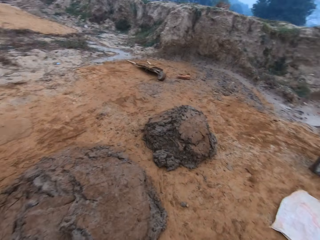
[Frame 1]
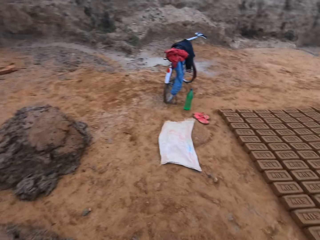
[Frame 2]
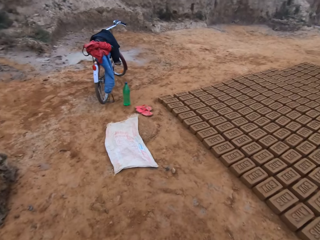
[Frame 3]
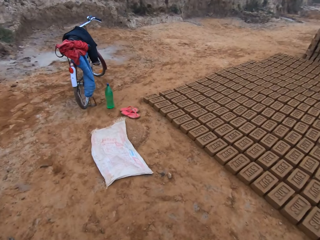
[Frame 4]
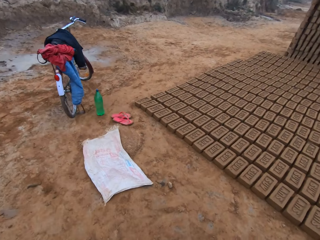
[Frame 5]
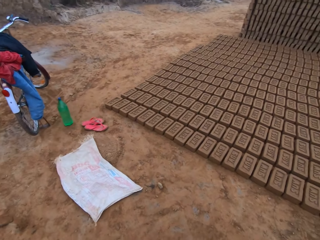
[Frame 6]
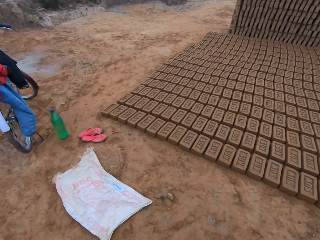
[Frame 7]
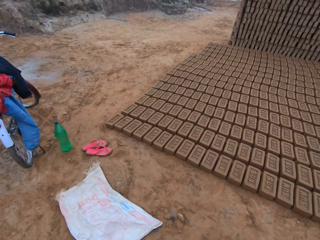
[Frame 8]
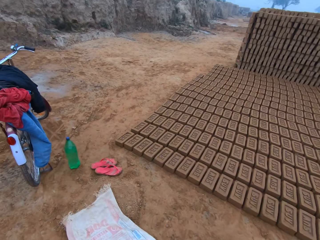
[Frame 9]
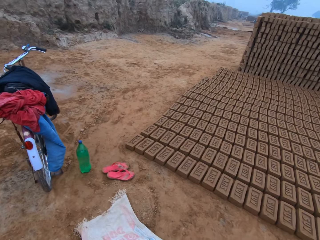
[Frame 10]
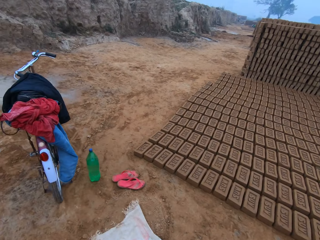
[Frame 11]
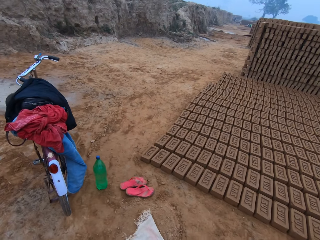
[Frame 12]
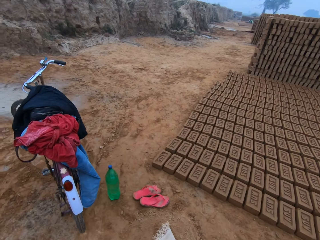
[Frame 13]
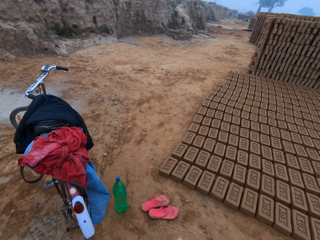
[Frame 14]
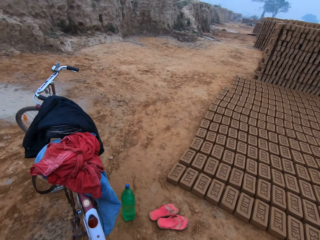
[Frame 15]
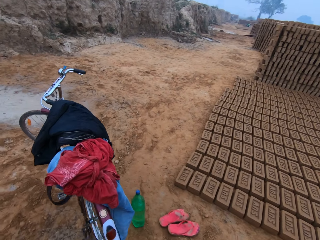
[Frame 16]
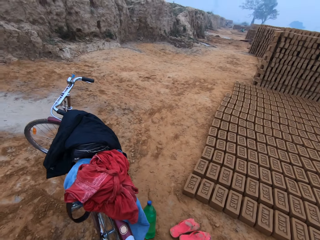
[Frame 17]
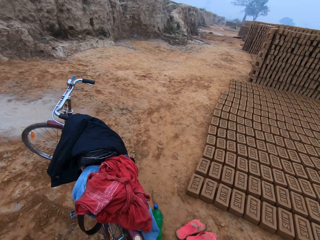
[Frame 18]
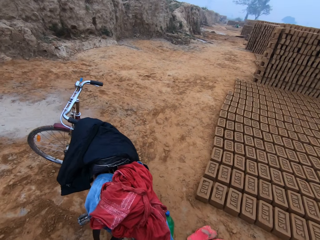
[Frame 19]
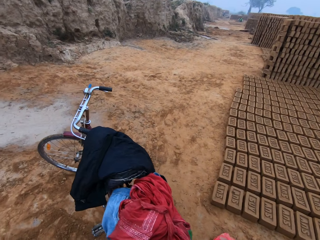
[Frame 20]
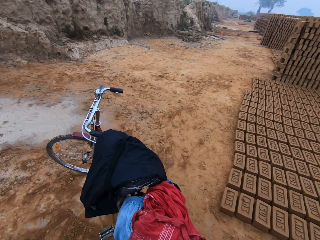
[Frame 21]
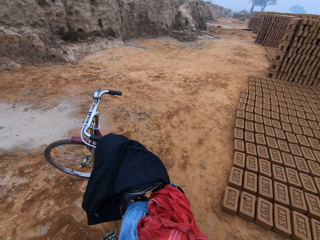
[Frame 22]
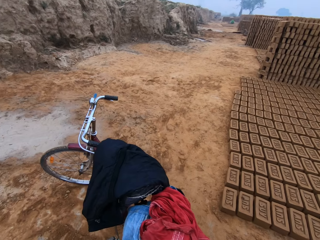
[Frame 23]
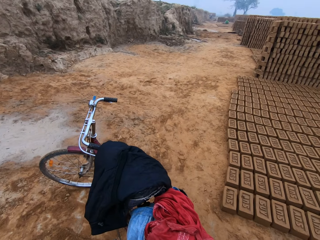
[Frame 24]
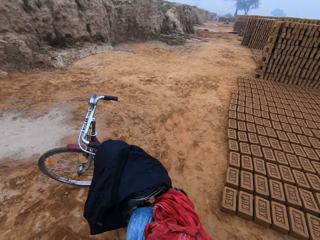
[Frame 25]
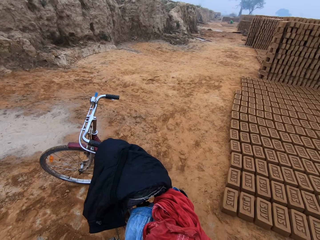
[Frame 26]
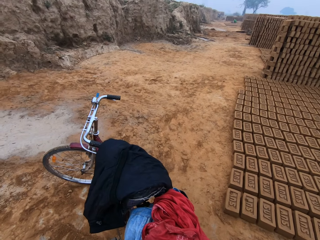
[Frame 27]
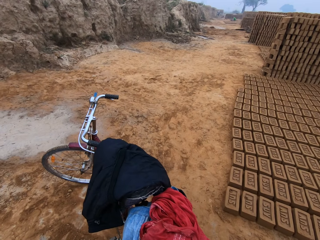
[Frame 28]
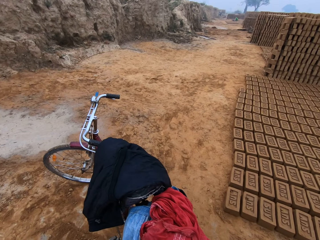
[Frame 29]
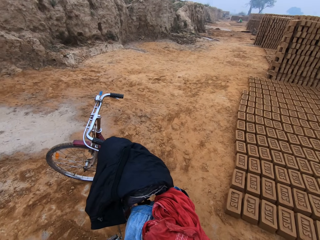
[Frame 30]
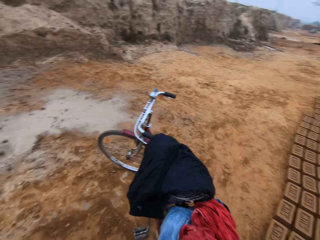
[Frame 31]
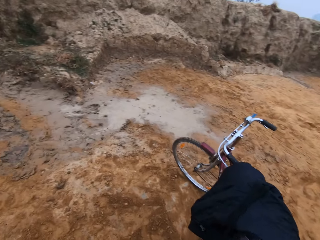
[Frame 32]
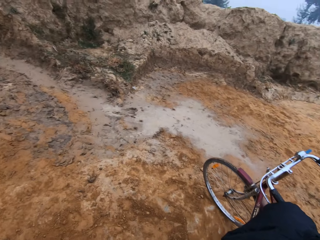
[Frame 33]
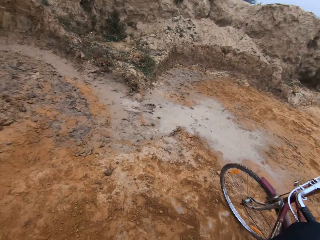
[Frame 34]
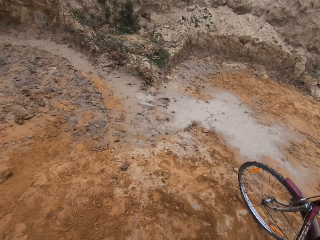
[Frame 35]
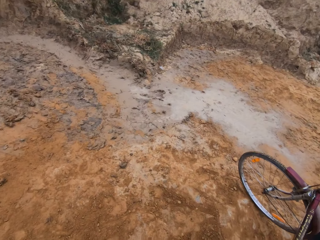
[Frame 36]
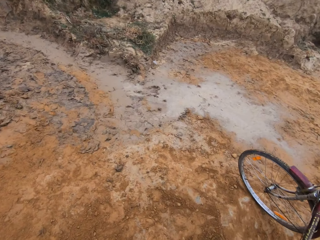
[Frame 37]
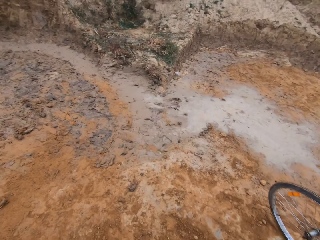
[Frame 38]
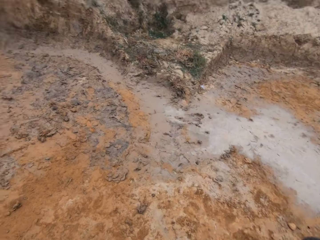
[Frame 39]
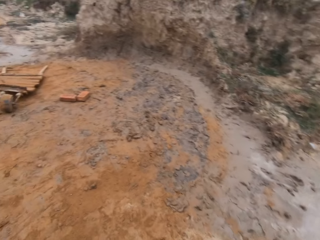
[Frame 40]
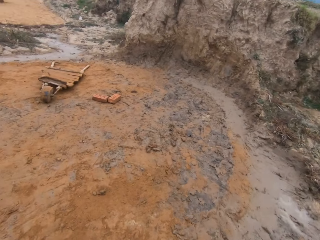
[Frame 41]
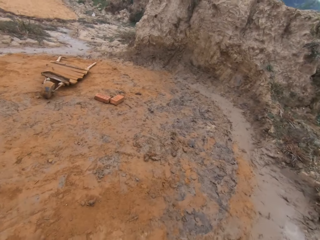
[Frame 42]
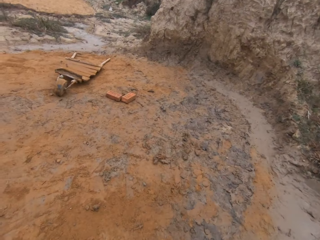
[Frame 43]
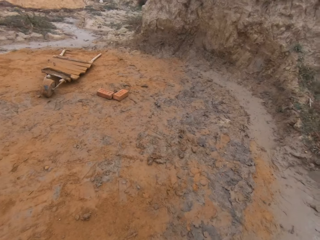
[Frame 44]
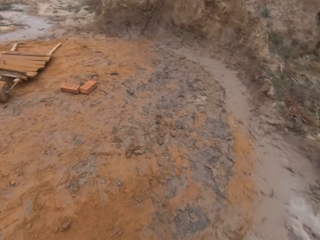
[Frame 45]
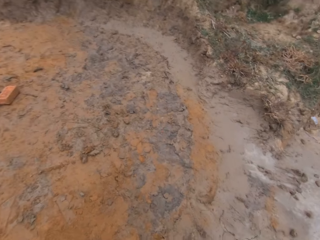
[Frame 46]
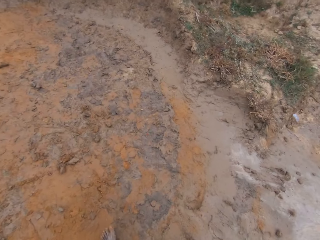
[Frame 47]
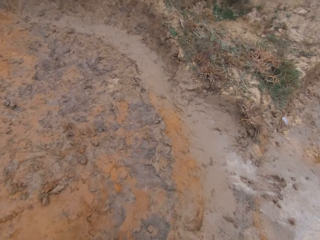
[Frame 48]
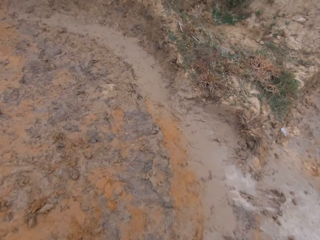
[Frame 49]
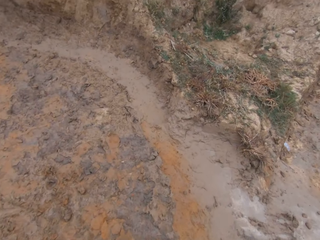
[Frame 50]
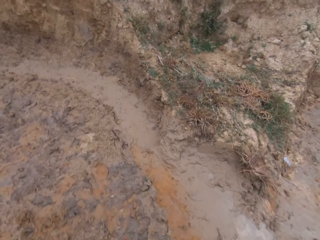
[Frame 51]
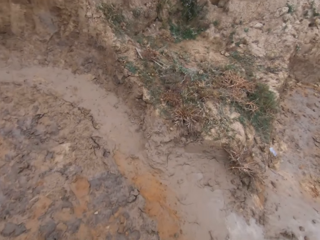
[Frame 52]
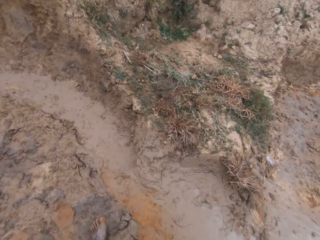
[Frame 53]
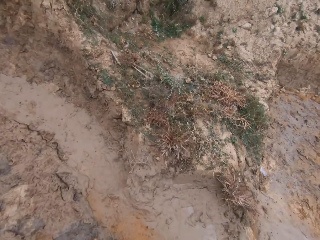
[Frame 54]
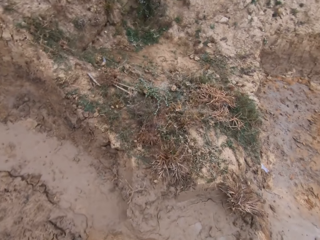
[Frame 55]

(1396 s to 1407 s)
The camera wearer walks toward the bicycle.

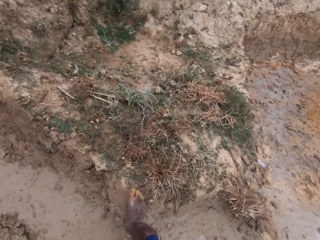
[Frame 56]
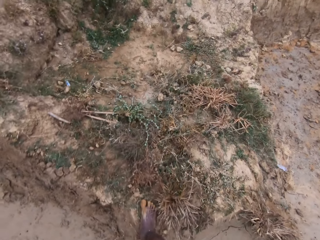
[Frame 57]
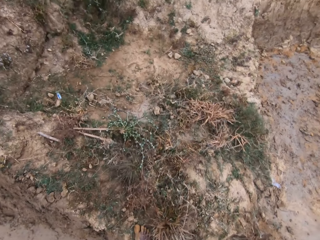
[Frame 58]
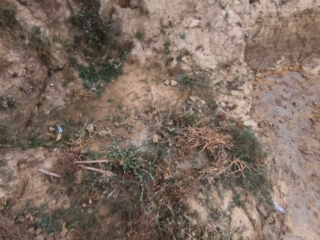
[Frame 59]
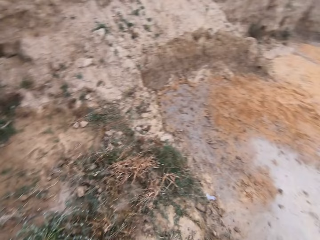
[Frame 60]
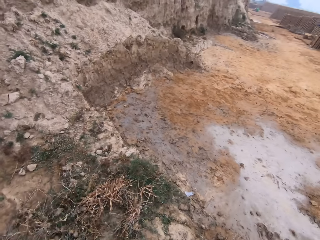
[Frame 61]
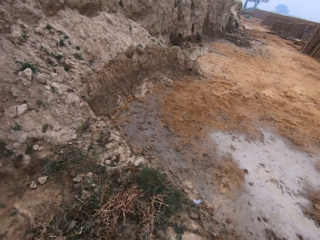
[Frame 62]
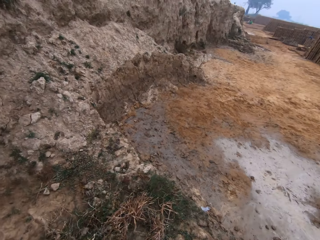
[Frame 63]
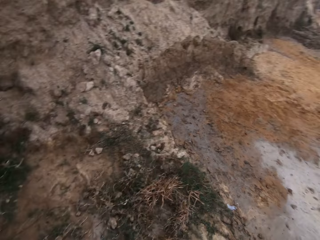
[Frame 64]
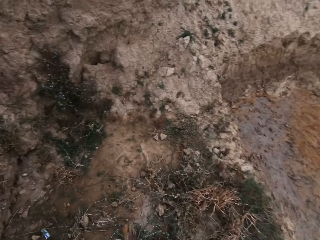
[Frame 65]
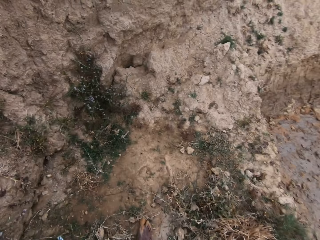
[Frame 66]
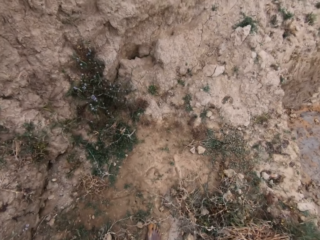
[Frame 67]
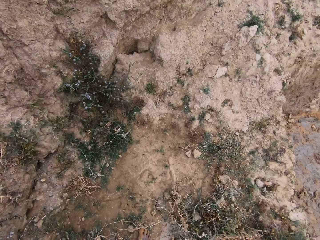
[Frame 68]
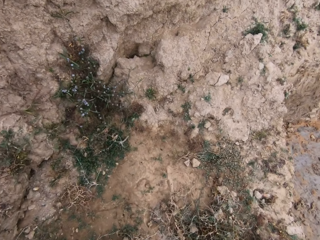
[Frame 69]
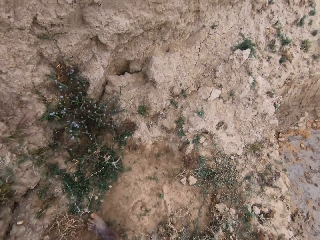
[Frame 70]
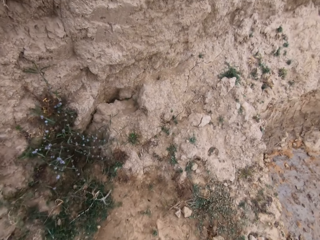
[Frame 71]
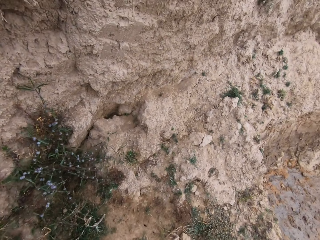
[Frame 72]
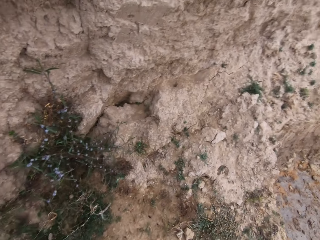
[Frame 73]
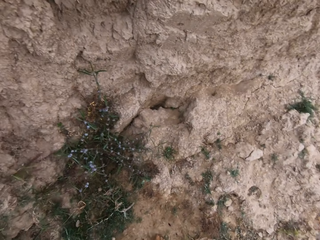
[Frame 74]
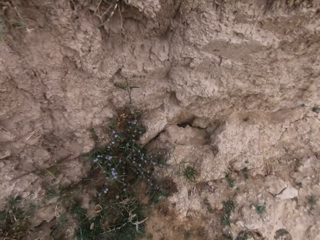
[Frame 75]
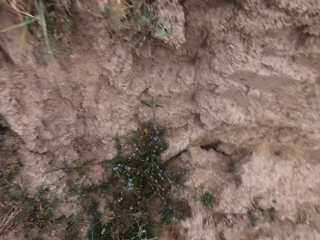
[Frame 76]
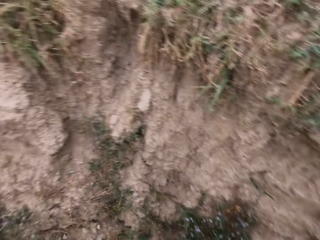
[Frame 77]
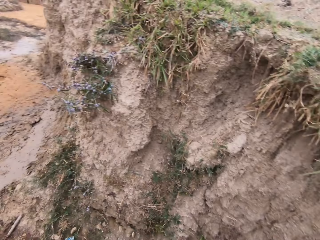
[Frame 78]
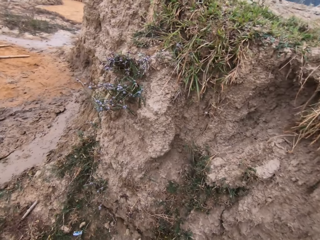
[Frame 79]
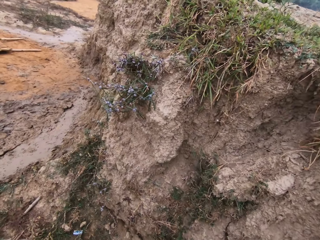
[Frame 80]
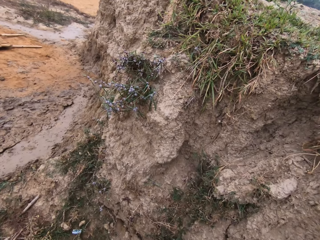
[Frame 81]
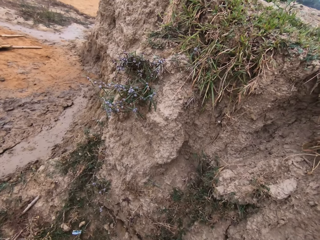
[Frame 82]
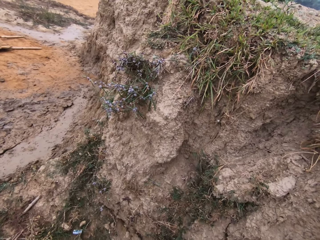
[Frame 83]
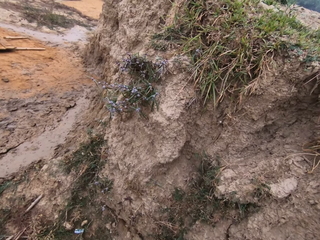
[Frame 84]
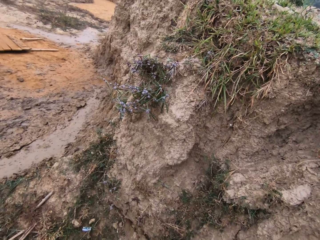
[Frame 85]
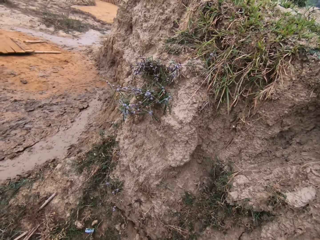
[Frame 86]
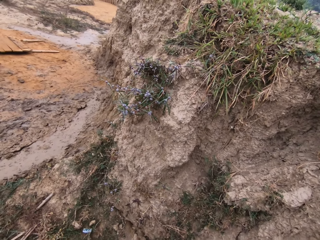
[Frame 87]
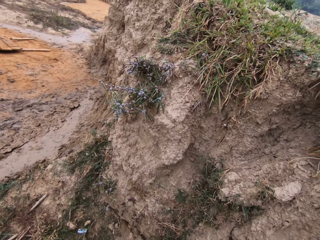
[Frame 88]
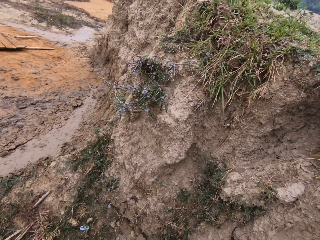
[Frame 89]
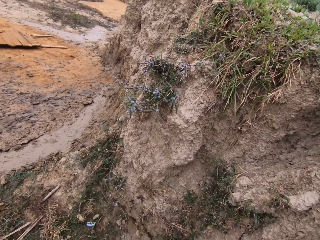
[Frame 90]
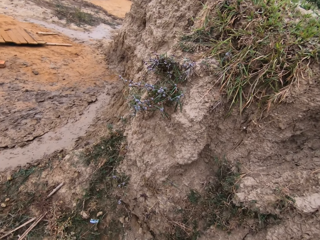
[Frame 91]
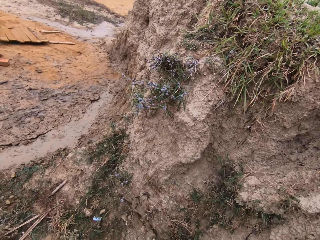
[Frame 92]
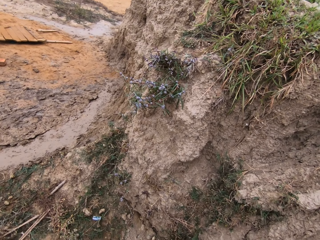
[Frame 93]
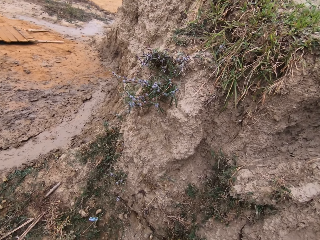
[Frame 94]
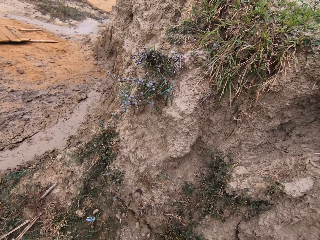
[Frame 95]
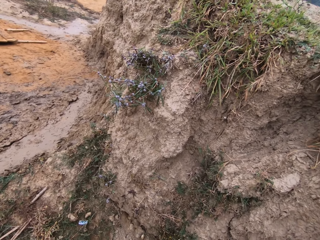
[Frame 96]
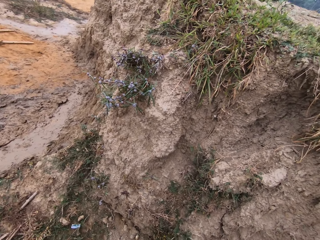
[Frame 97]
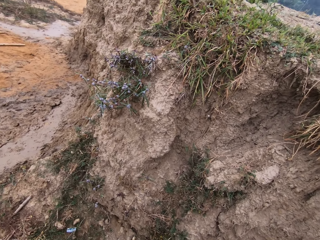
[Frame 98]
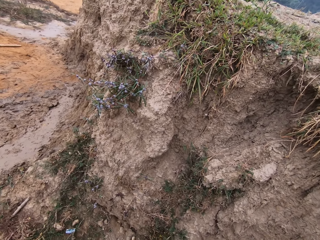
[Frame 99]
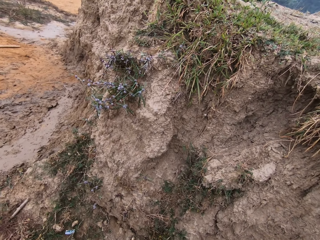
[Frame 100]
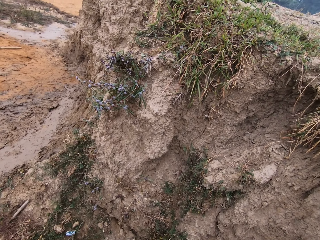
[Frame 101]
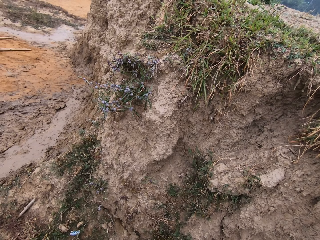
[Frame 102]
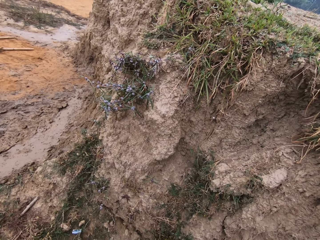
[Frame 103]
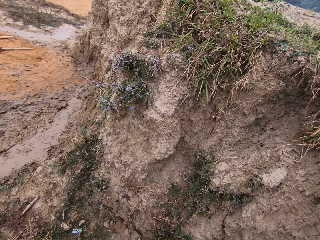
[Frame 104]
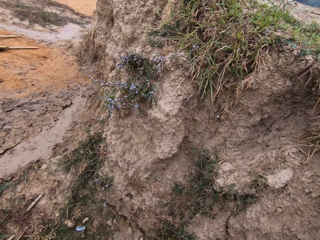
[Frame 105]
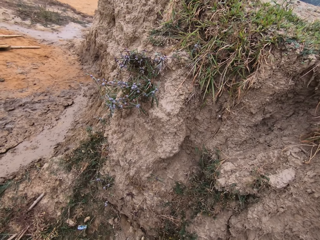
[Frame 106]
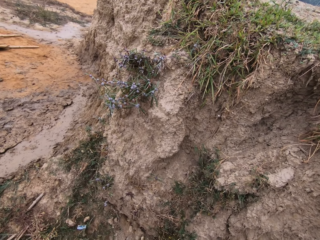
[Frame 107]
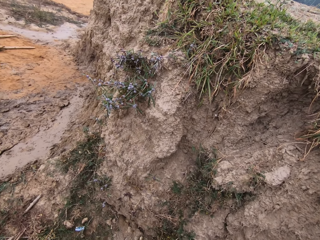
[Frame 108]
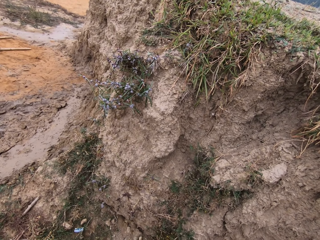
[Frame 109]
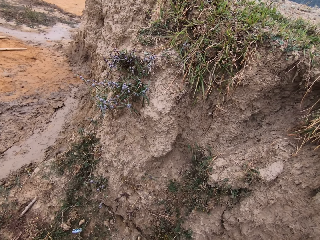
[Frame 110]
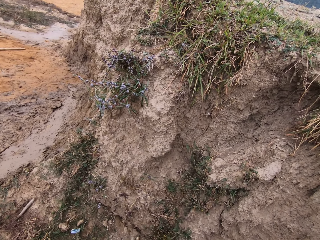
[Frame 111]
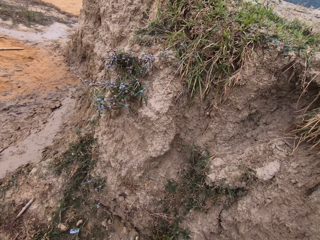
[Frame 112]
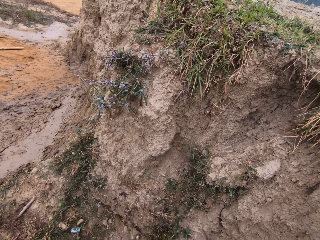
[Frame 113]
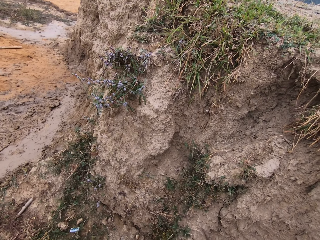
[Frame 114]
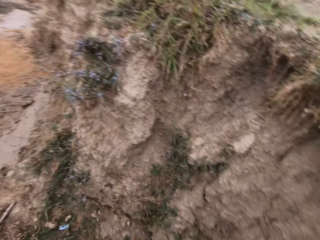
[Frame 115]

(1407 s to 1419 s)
The camera wearer looks around.
